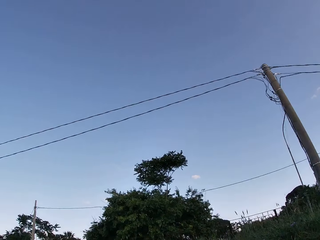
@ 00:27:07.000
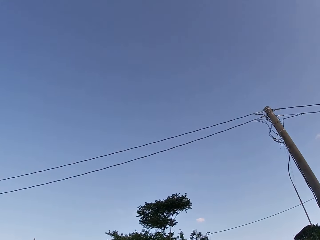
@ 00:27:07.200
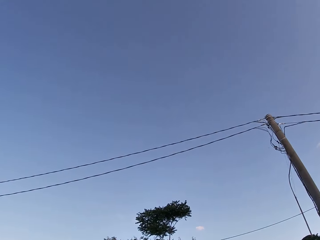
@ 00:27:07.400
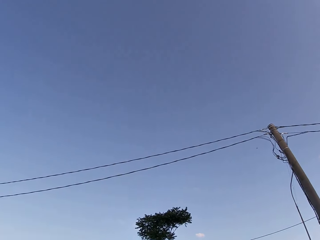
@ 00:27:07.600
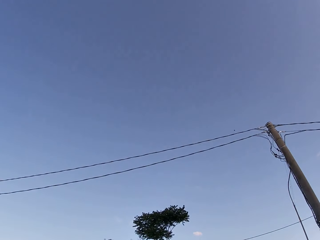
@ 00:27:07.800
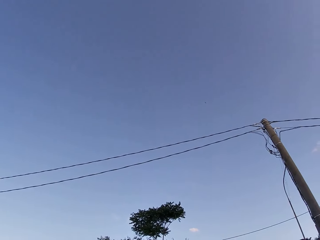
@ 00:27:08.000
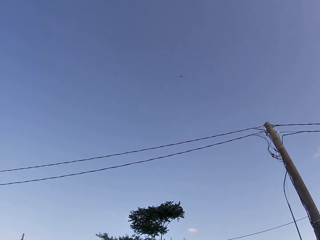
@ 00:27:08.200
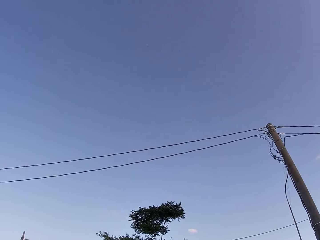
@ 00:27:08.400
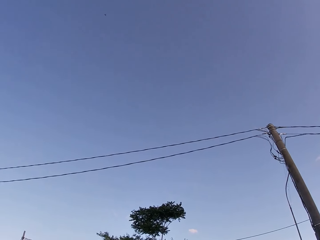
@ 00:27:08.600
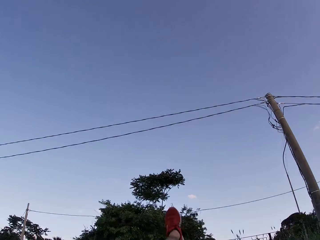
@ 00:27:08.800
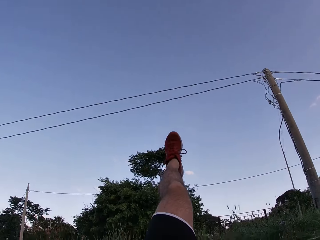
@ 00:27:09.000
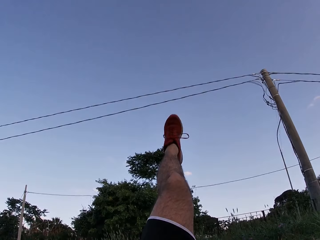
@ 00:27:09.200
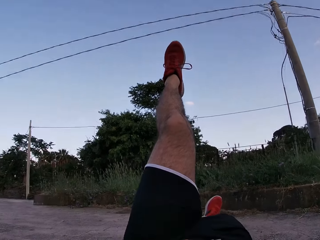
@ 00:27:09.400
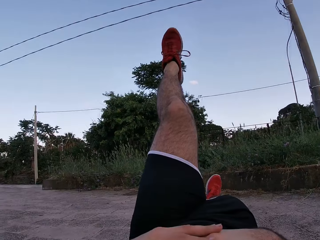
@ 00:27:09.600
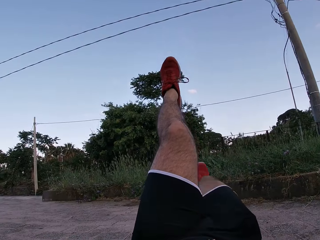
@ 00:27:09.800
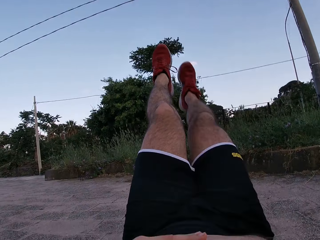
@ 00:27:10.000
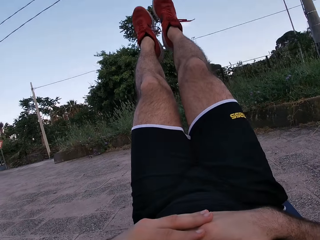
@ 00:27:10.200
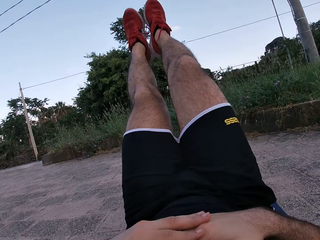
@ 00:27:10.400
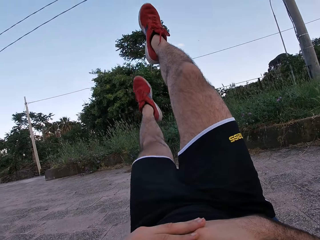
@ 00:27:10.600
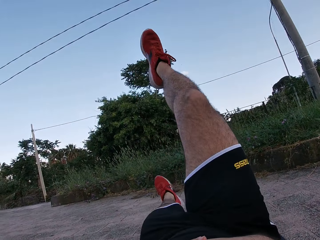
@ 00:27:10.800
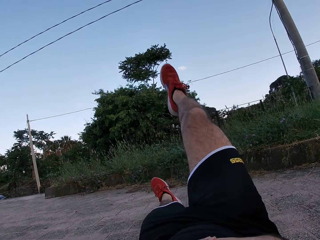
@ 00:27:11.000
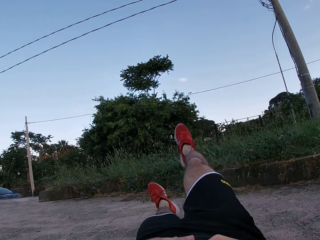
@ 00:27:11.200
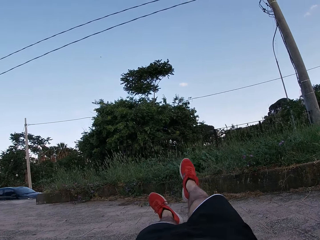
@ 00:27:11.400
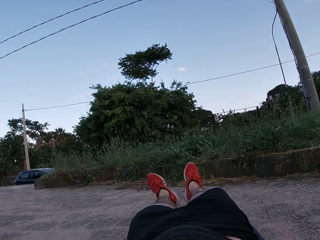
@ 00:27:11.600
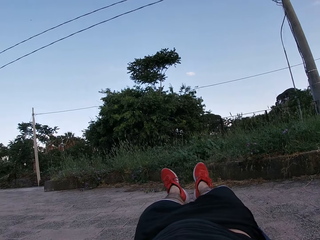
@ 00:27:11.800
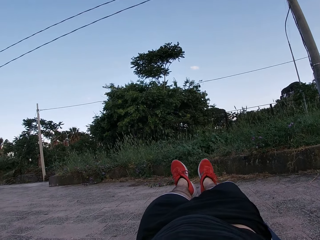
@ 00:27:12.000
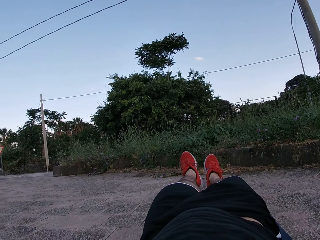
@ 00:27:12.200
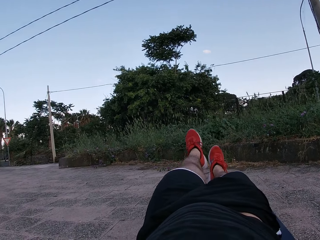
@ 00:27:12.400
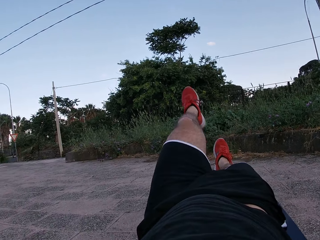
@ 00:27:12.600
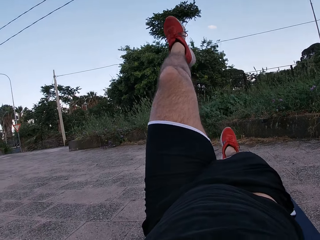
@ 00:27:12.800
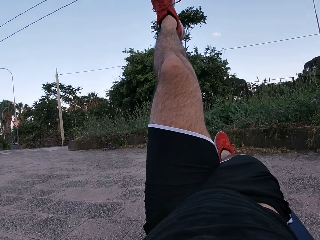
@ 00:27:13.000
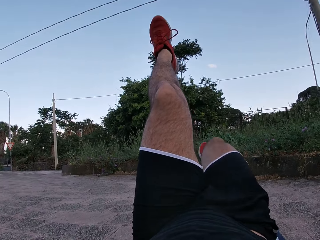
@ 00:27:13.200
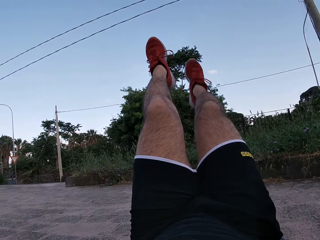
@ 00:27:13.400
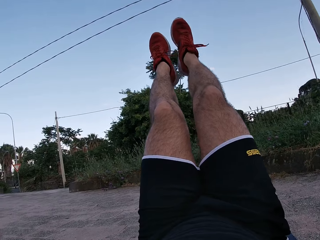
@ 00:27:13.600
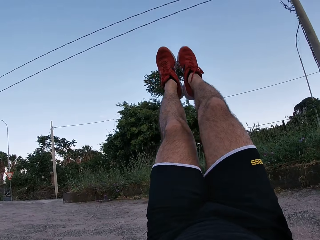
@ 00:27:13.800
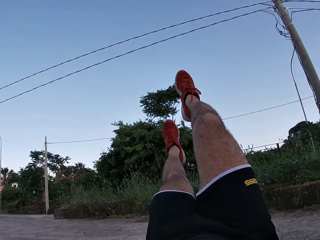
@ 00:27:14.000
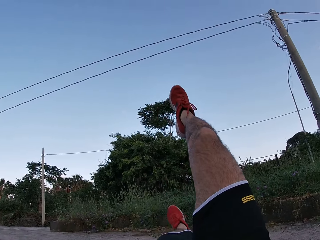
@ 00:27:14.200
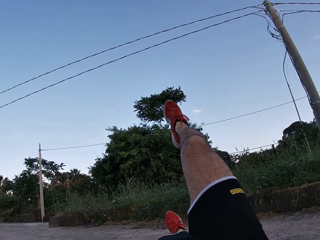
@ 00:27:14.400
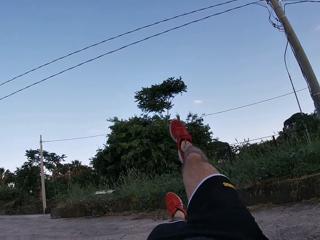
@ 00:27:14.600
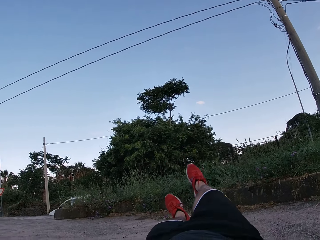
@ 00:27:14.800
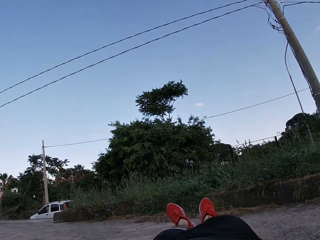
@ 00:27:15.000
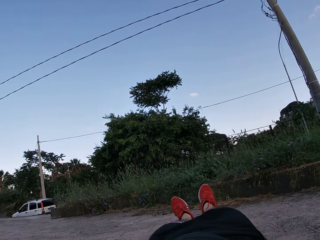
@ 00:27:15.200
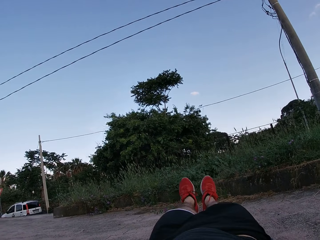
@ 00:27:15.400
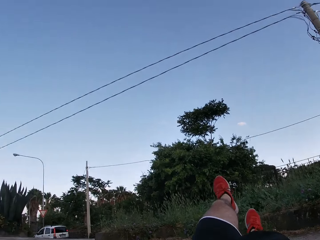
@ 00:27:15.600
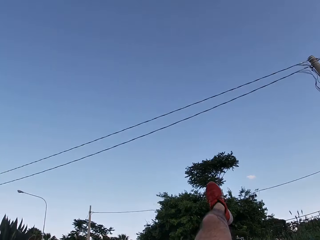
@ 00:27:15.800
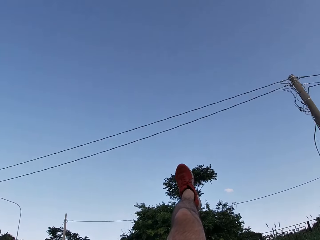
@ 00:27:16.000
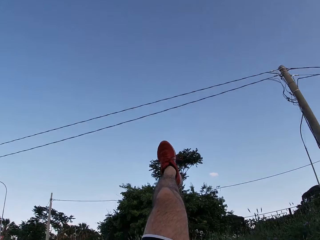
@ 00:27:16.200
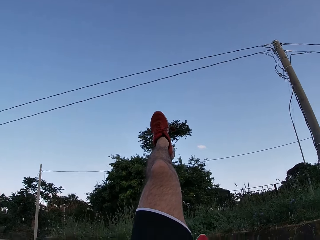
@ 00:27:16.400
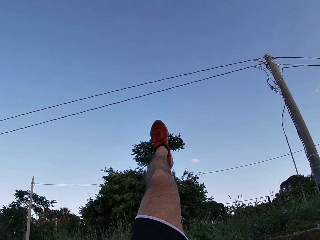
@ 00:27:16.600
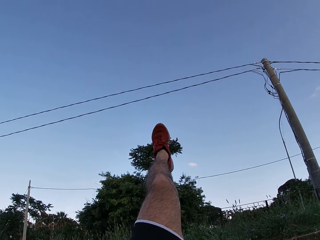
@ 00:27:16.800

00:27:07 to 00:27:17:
The camera wearer looks at the sky. They lift the left leg, lift the right leg, drop the left leg and drop the right leg. They move both hands. They look around. They lift the left leg, lift the right leg, drop the left leg and drop the right leg. They lift the left leg.

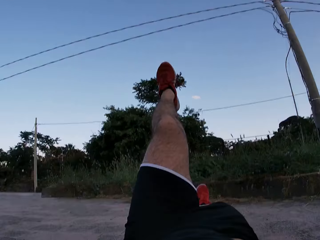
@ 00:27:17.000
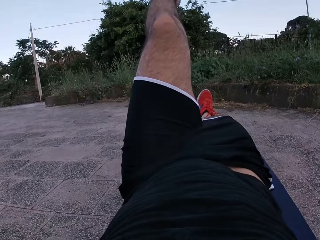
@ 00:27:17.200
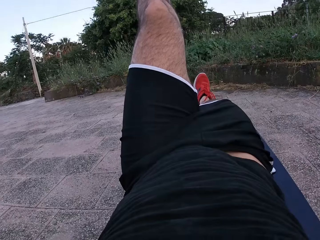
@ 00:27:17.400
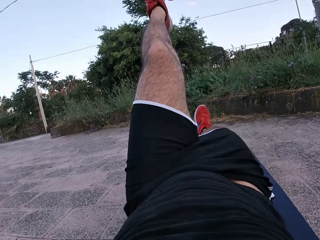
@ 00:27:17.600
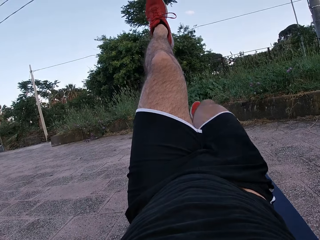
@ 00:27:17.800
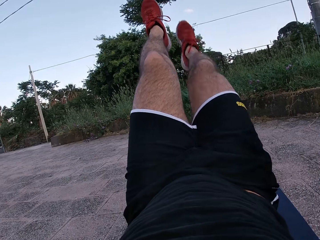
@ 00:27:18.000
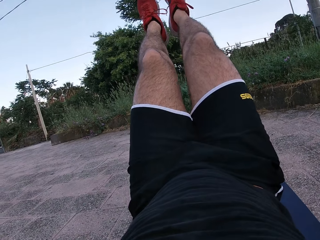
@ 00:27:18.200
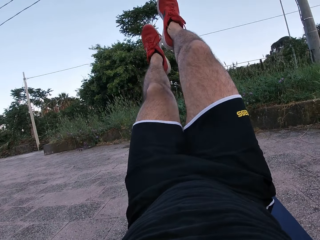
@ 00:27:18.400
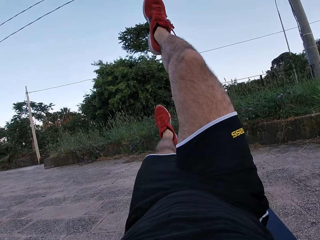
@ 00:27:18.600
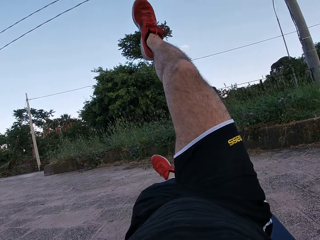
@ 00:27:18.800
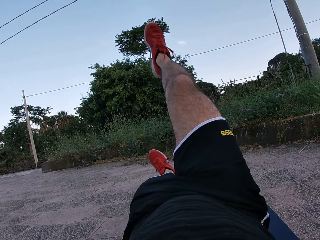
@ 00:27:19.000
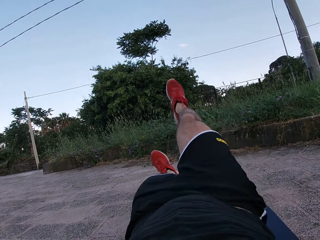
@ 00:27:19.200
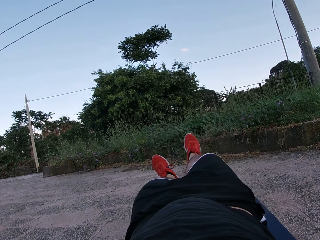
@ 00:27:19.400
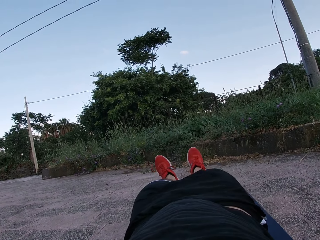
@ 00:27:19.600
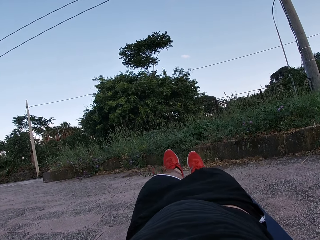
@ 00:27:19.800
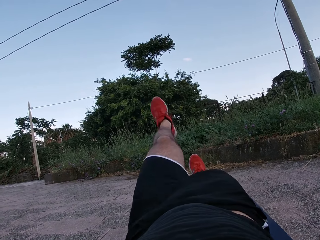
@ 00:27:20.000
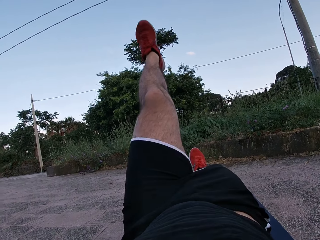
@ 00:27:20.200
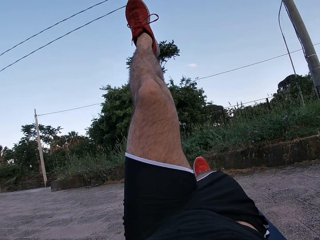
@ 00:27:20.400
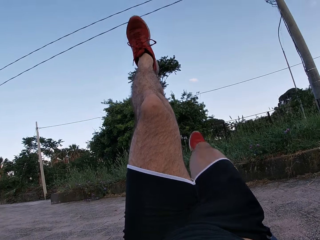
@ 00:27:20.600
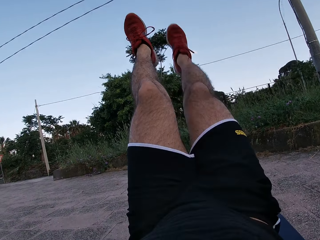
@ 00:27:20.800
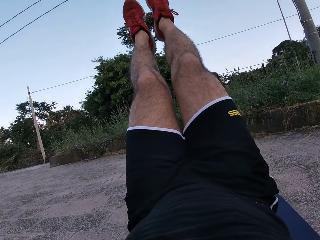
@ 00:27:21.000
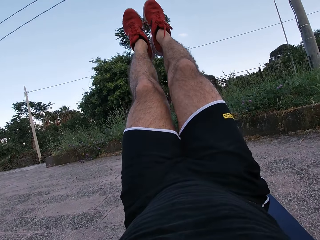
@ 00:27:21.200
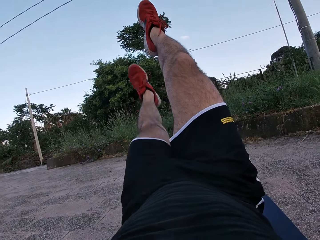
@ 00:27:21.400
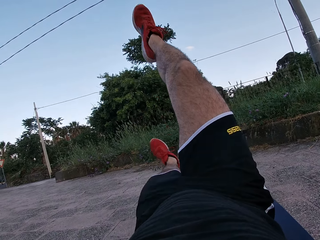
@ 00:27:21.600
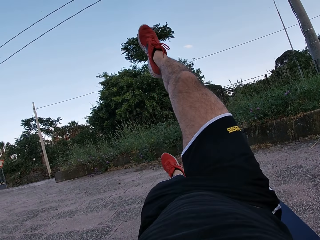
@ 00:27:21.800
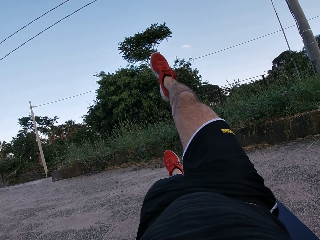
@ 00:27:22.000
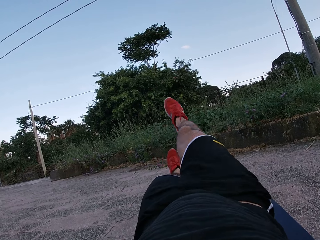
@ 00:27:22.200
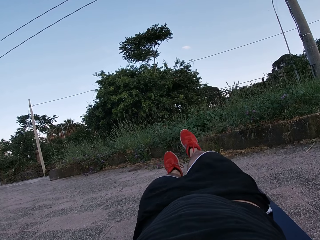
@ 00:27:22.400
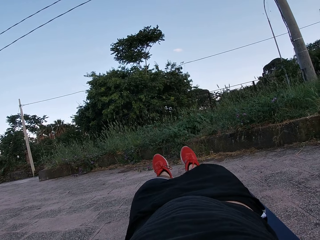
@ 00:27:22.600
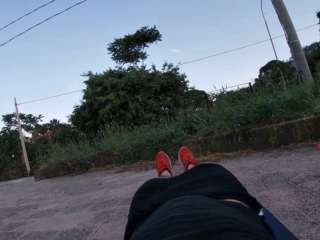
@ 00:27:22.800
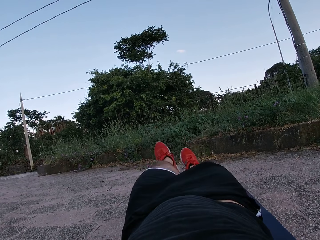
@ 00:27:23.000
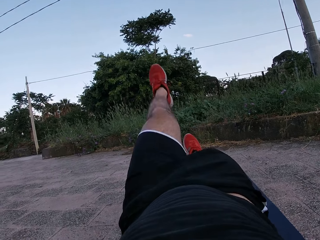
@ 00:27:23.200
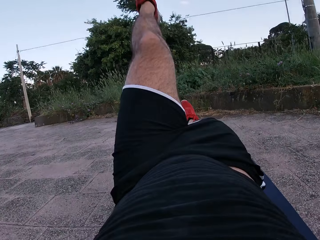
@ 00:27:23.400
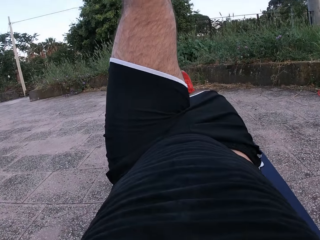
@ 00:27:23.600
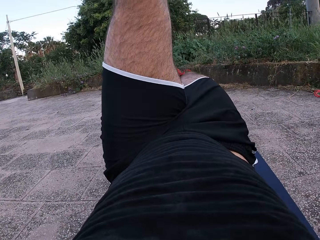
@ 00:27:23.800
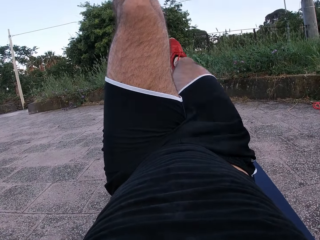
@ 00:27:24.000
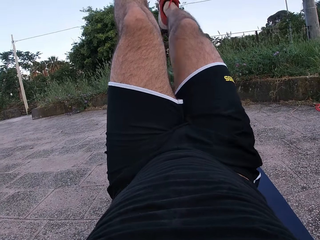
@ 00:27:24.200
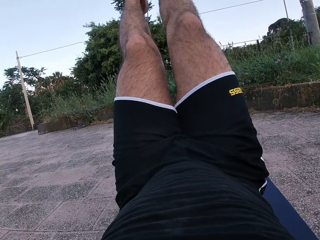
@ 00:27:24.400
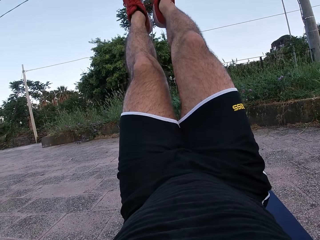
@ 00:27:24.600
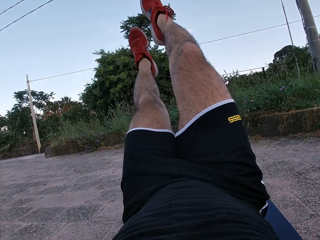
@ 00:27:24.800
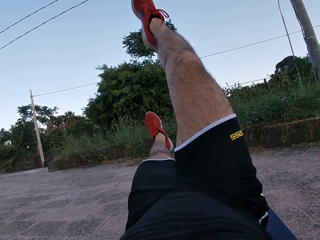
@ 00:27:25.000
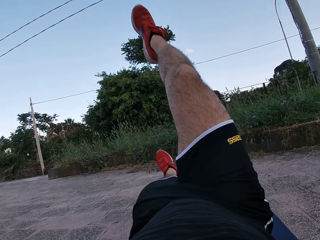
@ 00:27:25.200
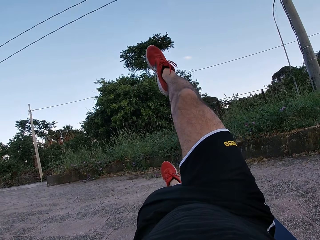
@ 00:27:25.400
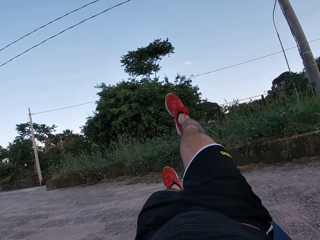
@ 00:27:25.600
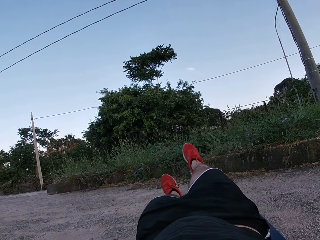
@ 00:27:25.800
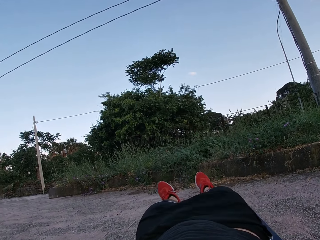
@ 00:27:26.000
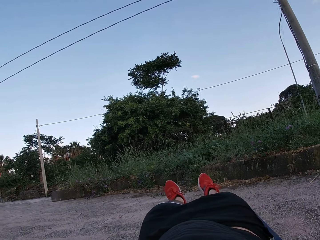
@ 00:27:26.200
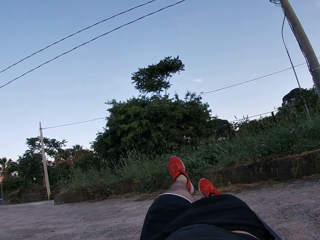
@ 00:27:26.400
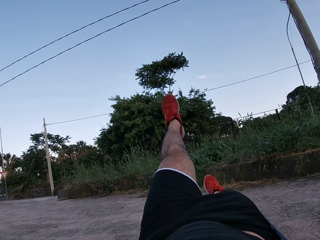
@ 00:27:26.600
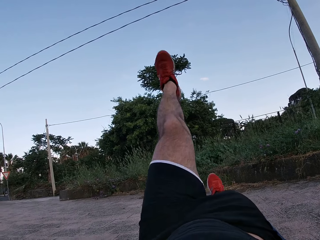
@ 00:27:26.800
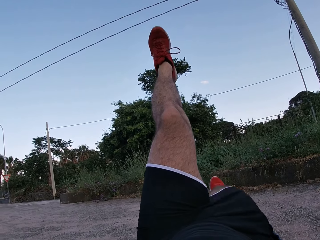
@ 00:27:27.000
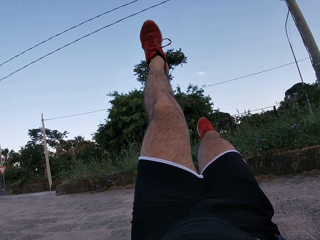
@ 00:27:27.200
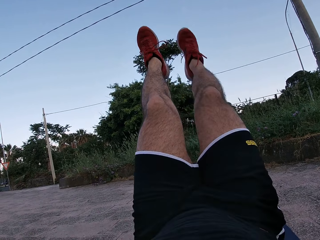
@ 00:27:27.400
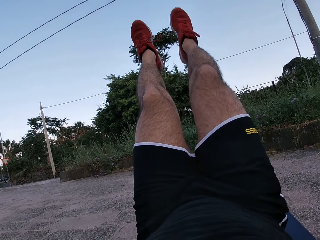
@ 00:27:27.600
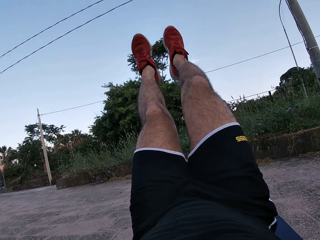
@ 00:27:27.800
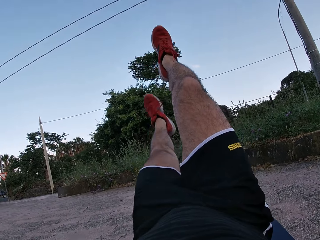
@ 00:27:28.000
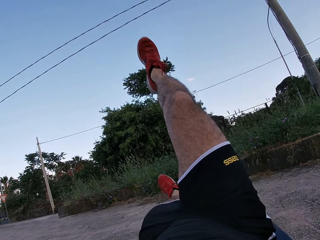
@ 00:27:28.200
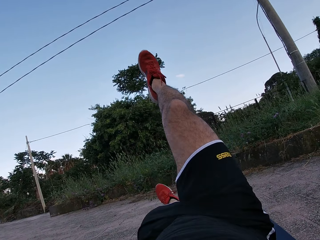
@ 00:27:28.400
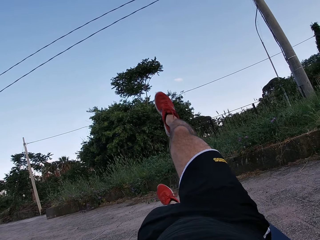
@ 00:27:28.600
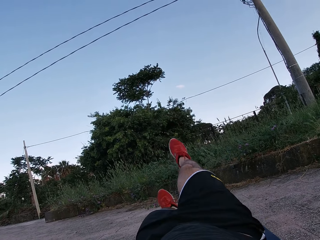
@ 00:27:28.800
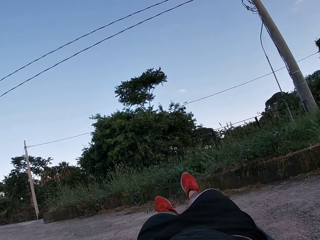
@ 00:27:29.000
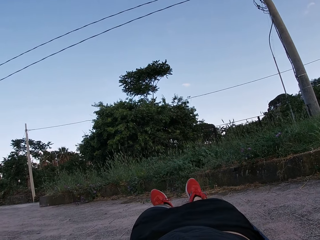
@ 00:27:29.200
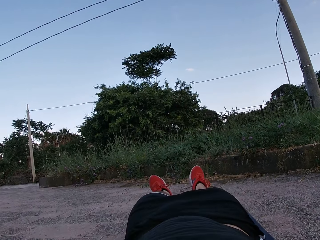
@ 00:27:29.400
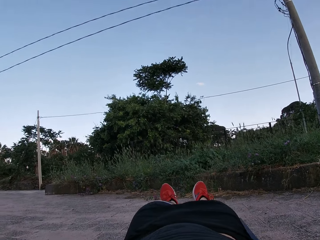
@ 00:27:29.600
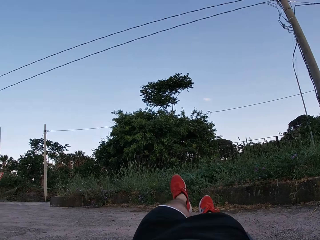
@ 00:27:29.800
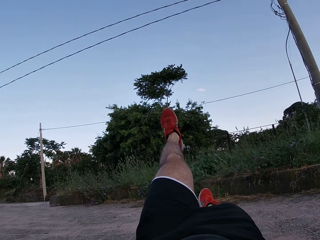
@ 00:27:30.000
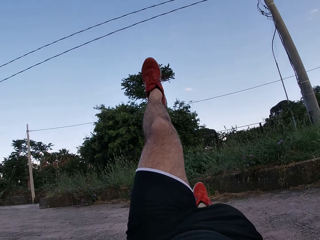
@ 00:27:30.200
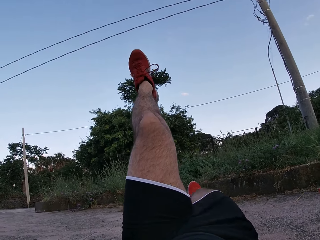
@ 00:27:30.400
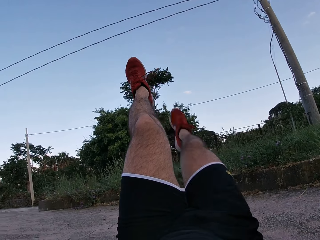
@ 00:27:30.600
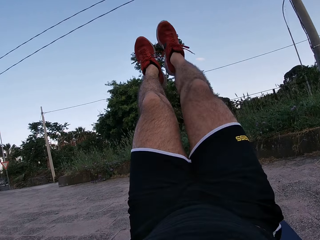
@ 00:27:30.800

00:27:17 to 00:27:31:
The camera wearer looks at the left leg. They lift the right leg, drop the left leg and drop the right leg. They lift the left leg, lift the right leg, drop the left leg and drop the right leg. They look at the sky. They lift the left leg, drop the right leg, drop the left leg and drop the right leg. They lift the left leg, lift the right leg, drop the left leg and drop the right leg. They lift the left leg.
